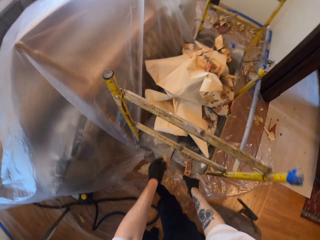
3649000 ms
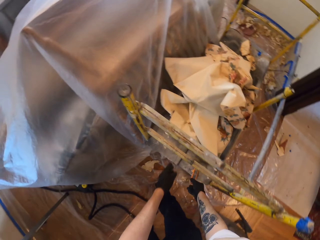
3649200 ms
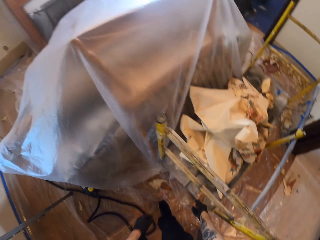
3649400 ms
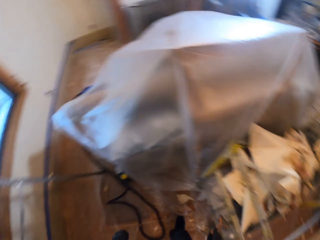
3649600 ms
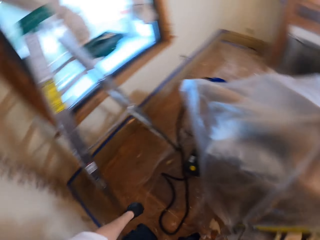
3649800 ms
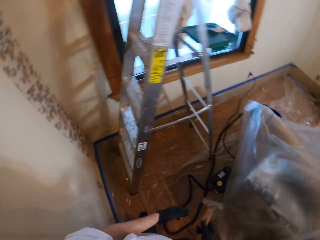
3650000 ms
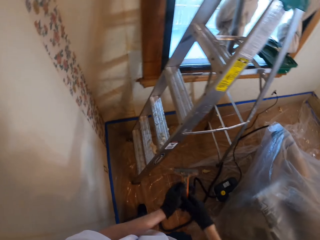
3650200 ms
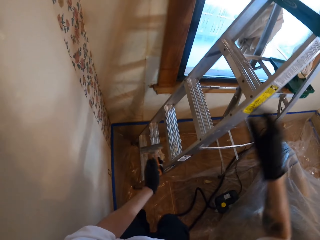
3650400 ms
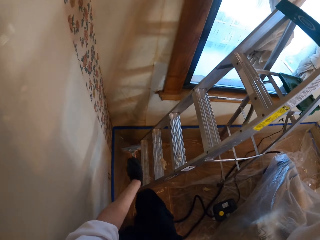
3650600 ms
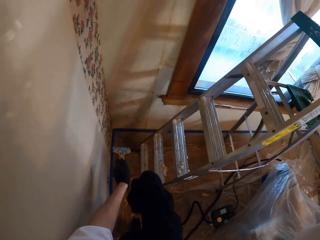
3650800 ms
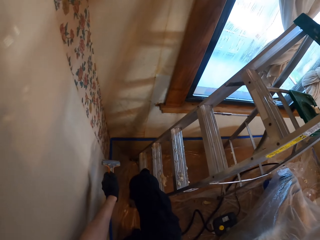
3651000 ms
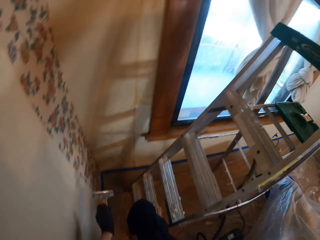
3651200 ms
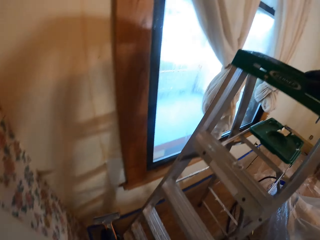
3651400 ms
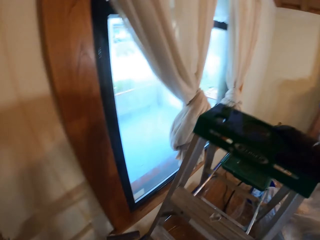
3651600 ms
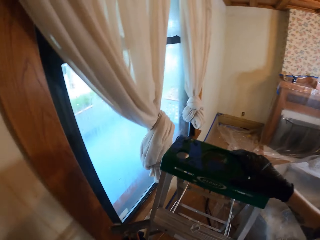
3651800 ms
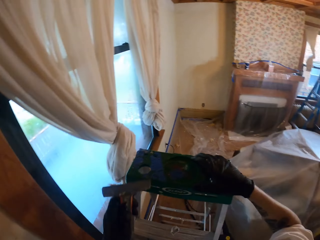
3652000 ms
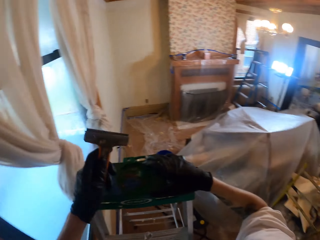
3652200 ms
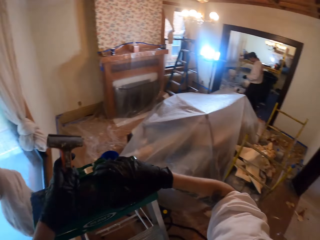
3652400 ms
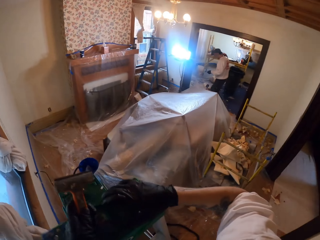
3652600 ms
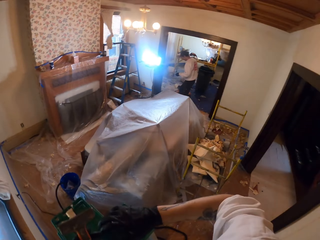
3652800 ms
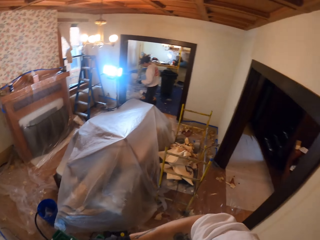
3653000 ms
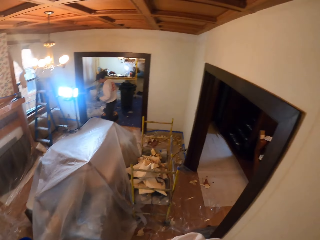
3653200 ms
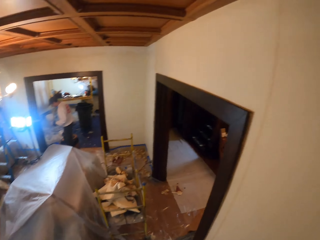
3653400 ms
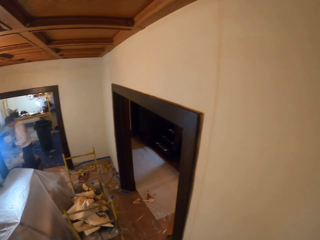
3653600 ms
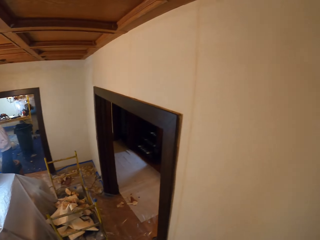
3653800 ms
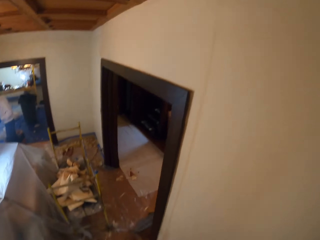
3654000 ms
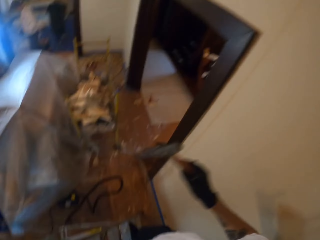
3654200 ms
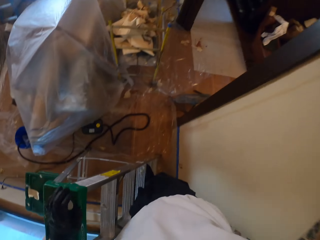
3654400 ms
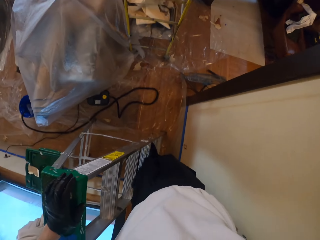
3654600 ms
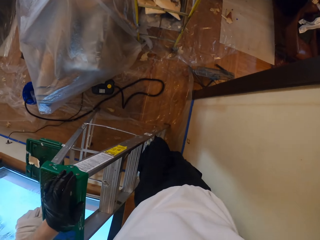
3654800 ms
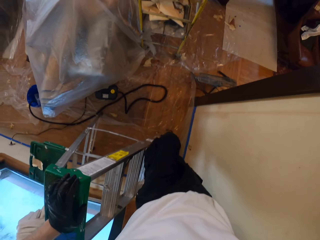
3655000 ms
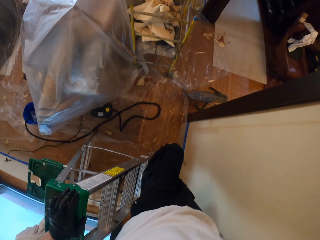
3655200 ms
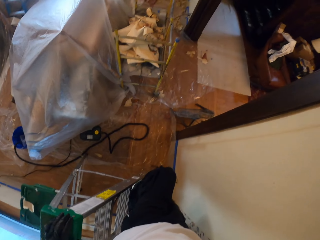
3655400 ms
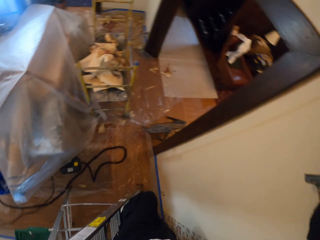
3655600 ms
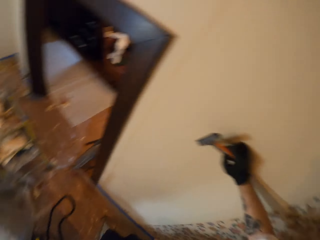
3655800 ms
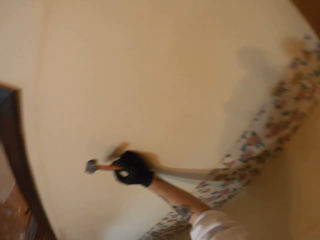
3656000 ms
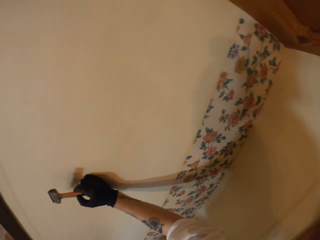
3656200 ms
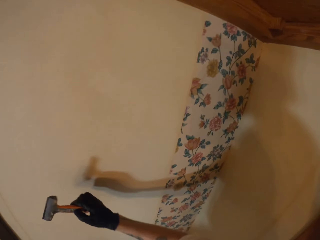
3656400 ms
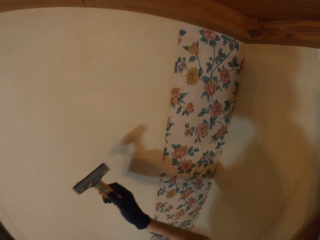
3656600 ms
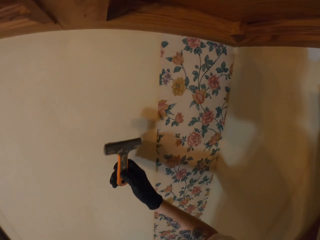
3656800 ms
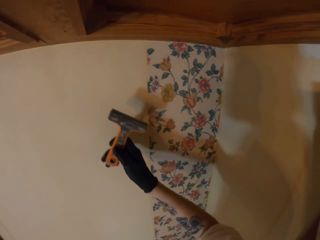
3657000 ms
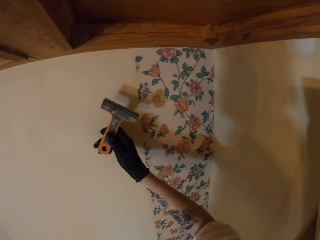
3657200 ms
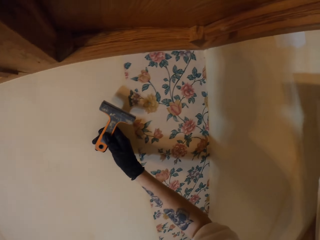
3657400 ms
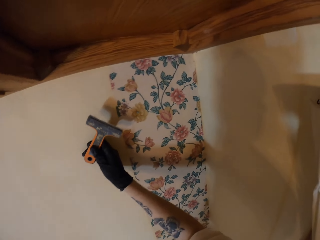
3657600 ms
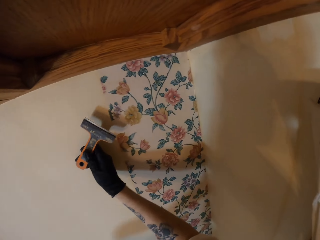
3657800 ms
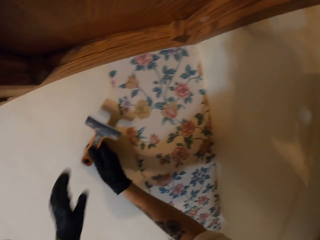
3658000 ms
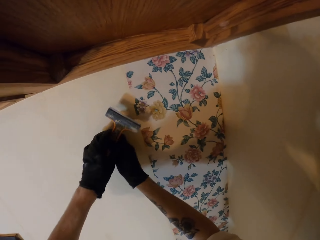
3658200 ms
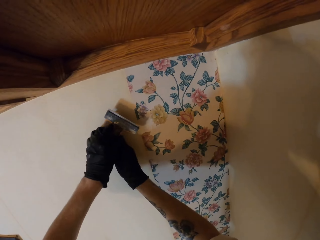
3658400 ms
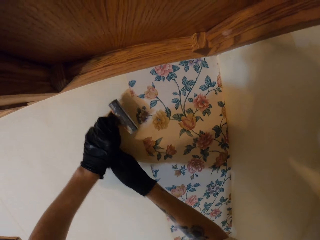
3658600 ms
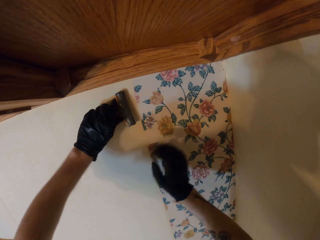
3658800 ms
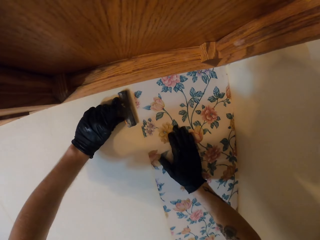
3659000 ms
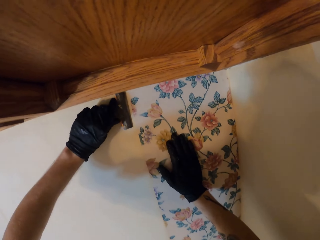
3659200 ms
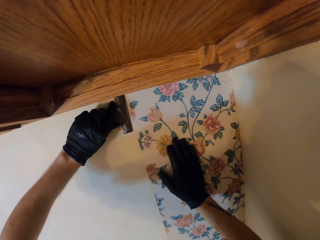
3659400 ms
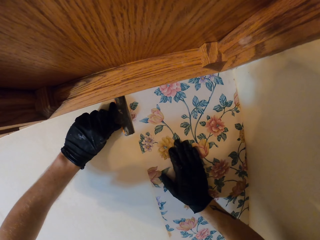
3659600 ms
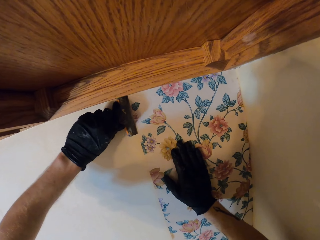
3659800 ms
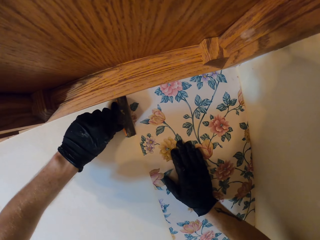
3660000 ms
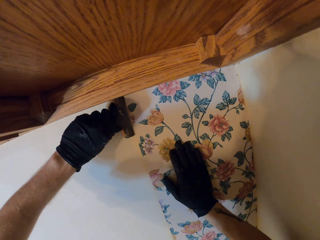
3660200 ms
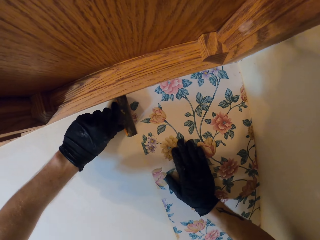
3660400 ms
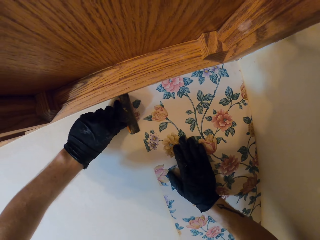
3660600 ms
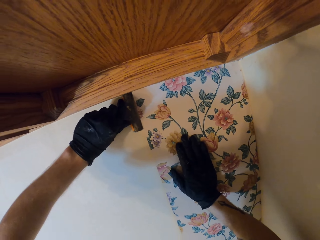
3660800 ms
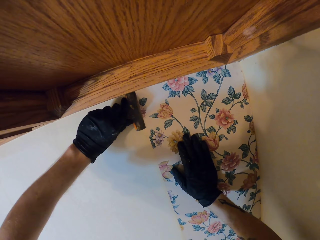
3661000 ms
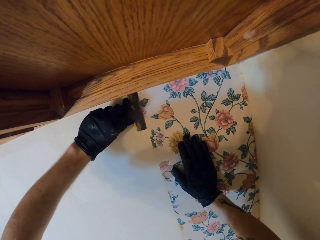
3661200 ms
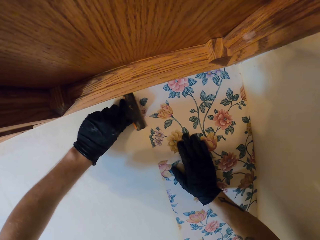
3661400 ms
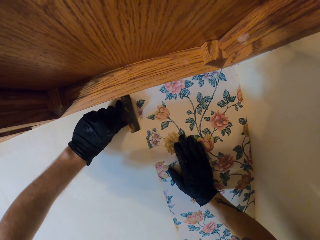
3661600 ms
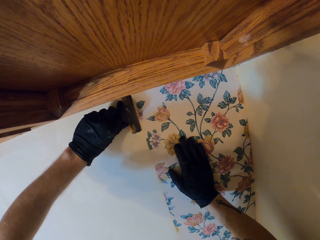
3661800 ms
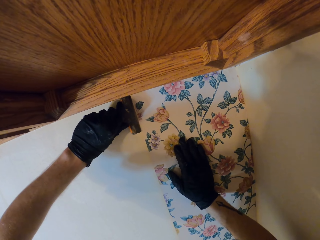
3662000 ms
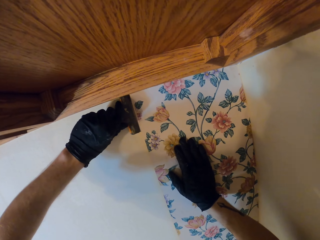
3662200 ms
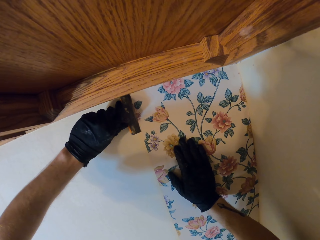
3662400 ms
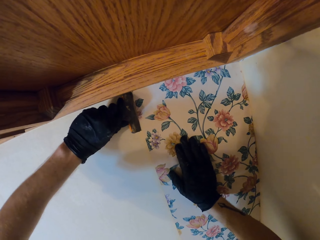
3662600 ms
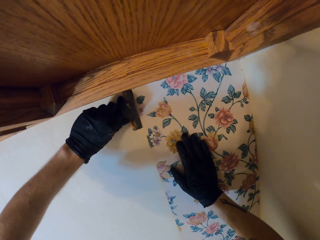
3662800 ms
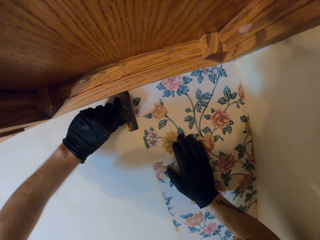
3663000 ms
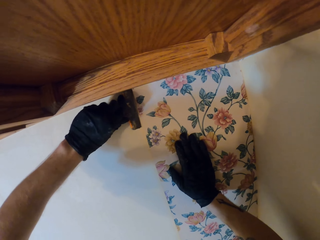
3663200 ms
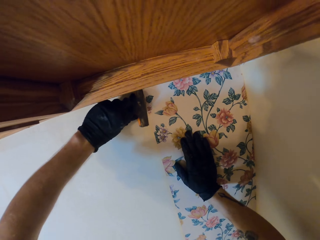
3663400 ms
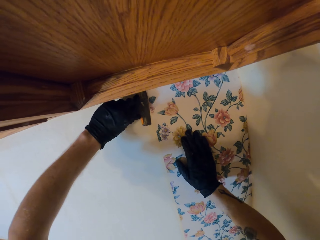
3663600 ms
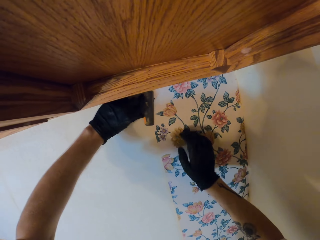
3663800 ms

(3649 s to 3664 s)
The camera wearer throws the glue waste into a metal rack among others. They take a scraper. They climb the ladder. They hold the wall. They pull down a wall paper. They scrape the wall.

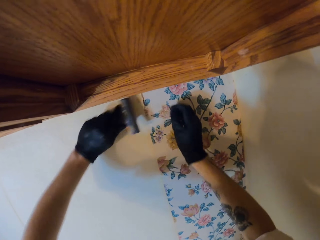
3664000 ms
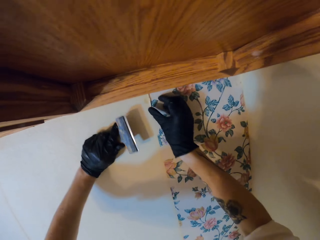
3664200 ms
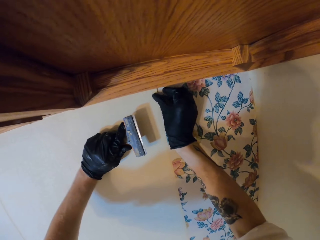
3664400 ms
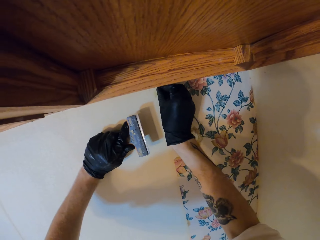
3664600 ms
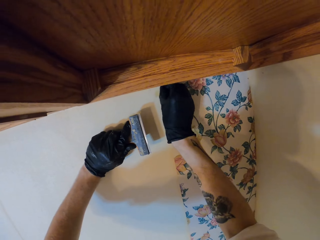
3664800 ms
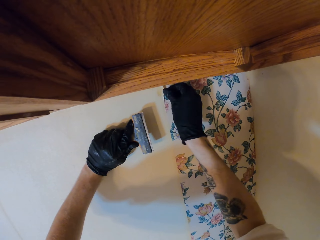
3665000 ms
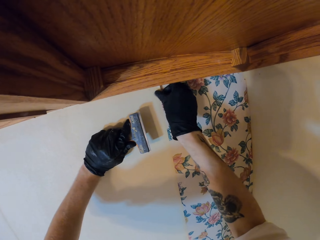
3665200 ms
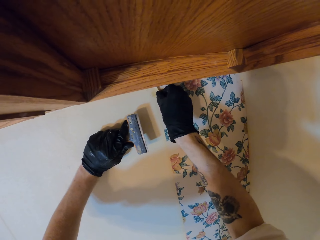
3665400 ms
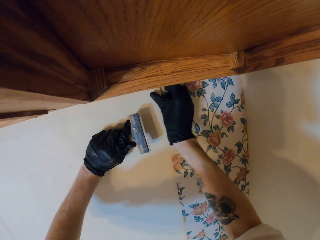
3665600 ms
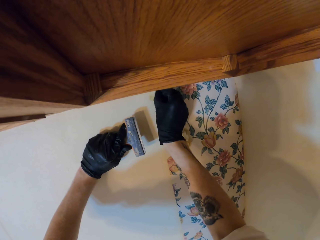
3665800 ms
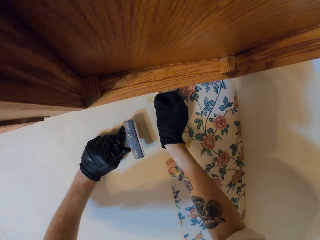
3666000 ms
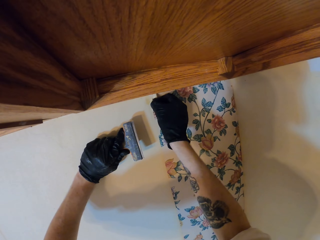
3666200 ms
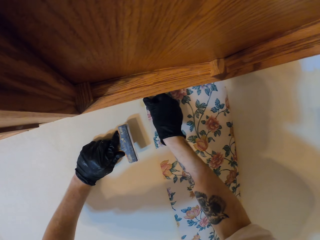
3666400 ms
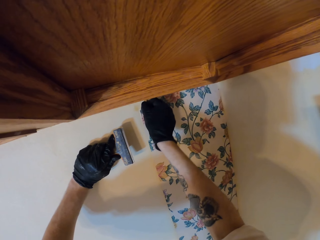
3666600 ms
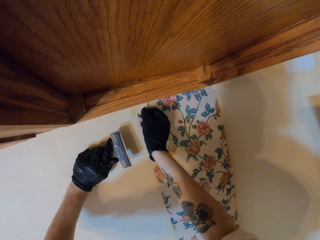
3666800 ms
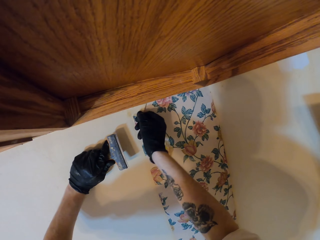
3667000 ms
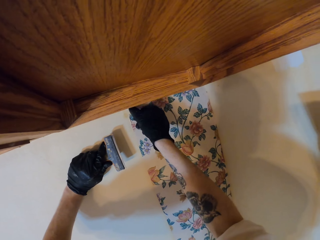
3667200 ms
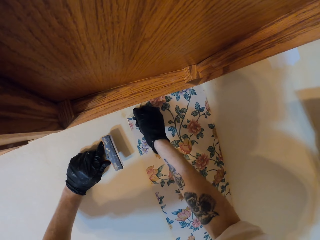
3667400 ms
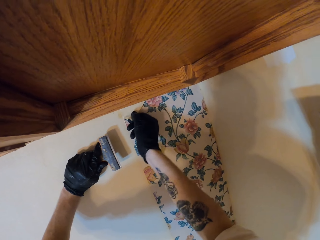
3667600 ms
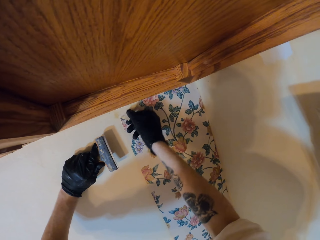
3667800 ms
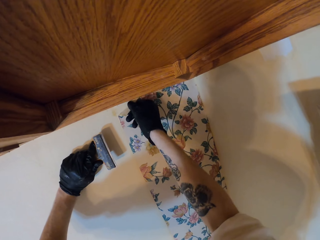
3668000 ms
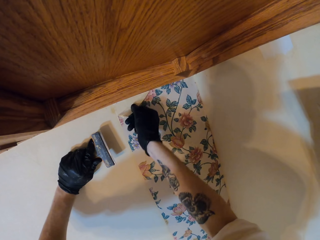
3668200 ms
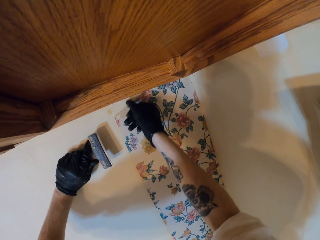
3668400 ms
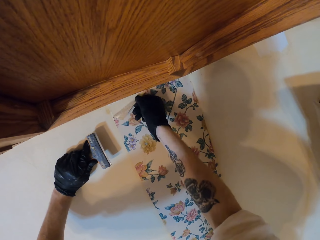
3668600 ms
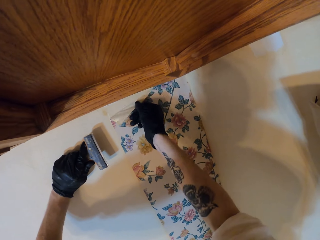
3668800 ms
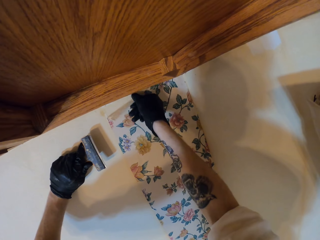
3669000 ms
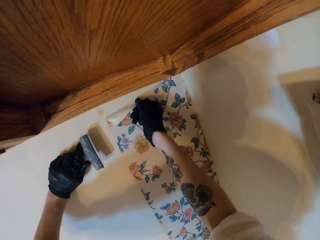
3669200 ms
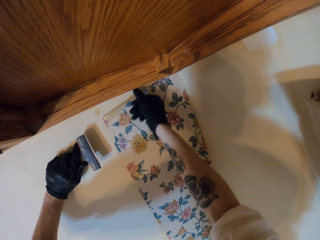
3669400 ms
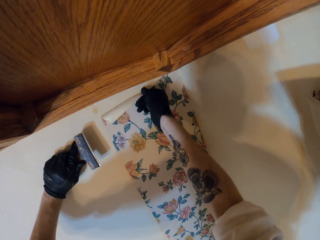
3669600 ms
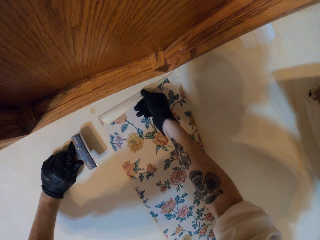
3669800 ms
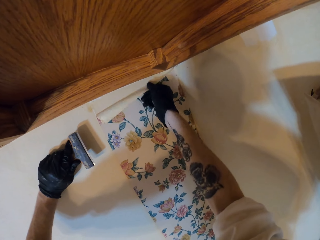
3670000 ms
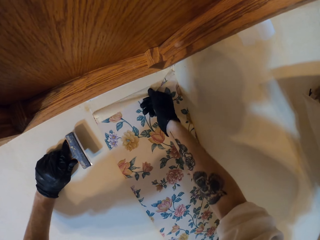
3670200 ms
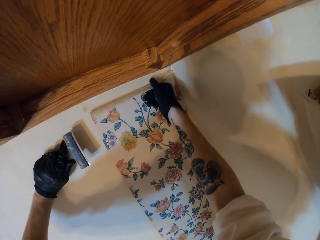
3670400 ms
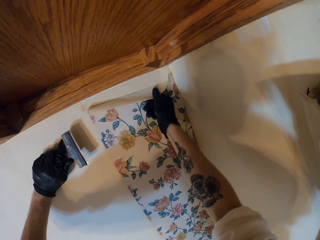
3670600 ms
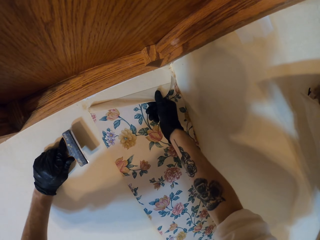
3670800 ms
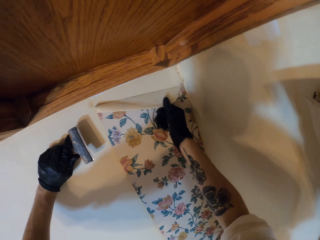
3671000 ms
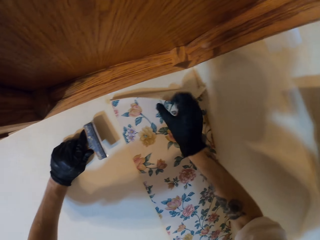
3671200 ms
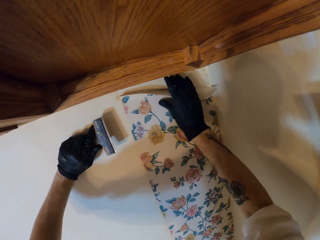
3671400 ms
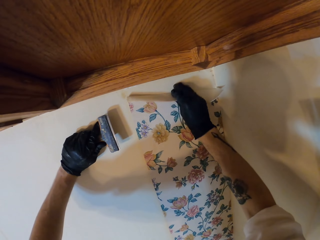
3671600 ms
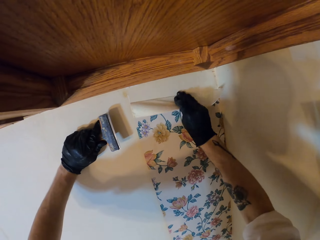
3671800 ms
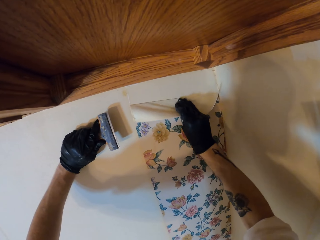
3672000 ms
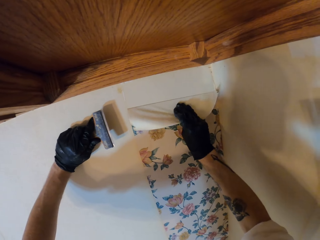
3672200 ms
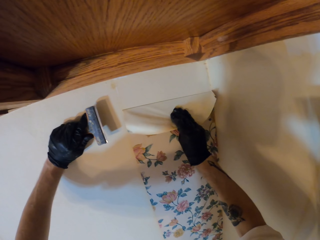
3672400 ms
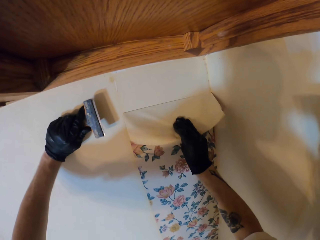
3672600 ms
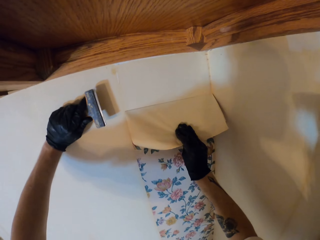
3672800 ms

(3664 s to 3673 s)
The camera wearer pulls the lining.
